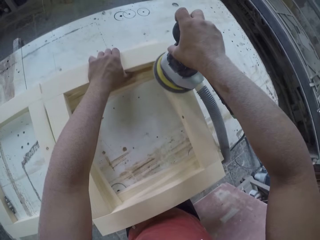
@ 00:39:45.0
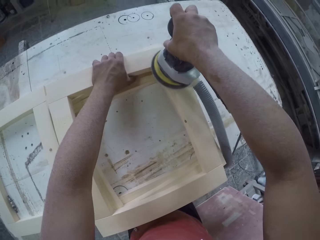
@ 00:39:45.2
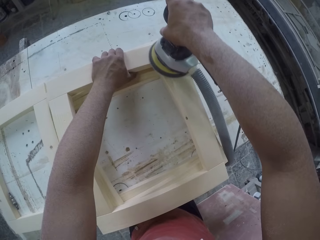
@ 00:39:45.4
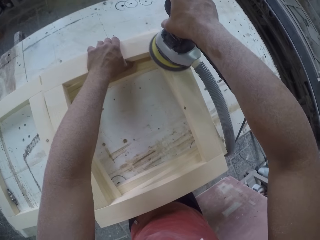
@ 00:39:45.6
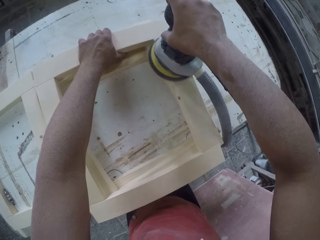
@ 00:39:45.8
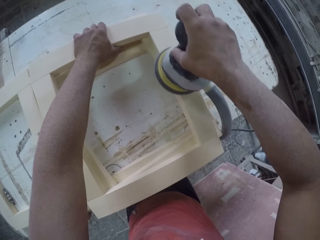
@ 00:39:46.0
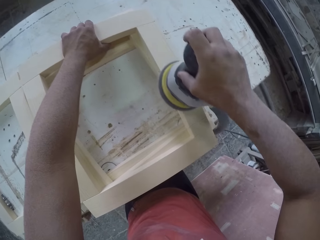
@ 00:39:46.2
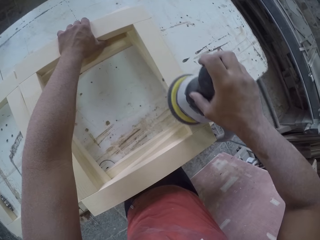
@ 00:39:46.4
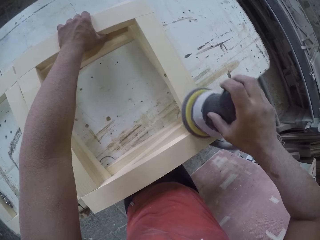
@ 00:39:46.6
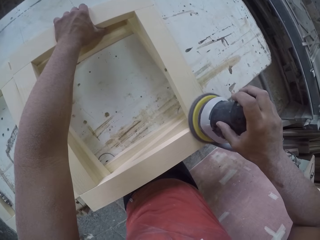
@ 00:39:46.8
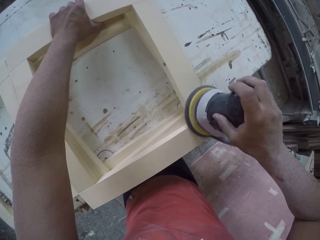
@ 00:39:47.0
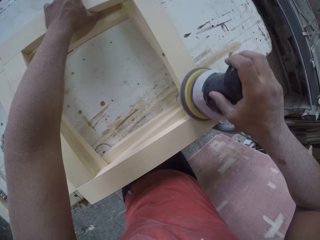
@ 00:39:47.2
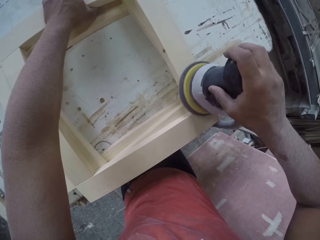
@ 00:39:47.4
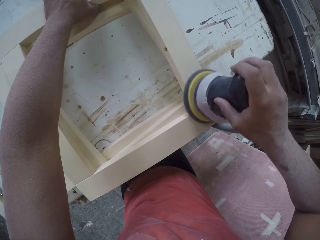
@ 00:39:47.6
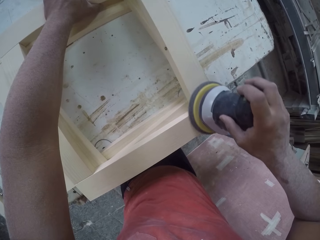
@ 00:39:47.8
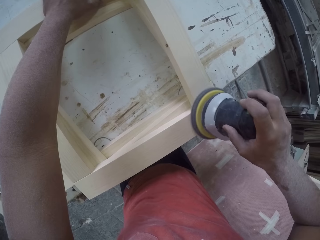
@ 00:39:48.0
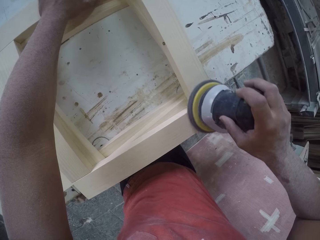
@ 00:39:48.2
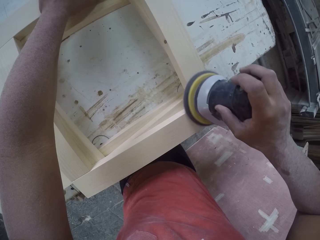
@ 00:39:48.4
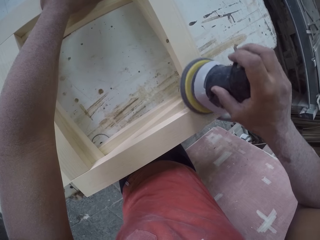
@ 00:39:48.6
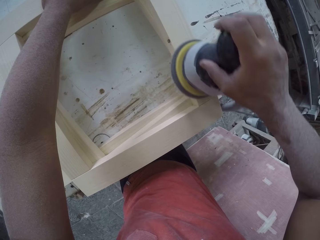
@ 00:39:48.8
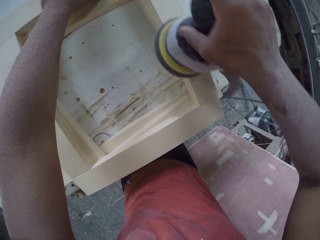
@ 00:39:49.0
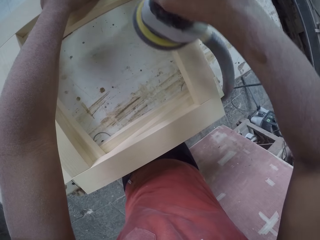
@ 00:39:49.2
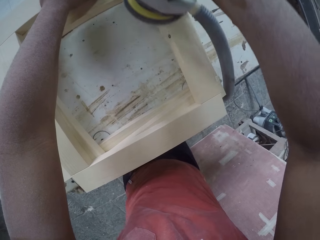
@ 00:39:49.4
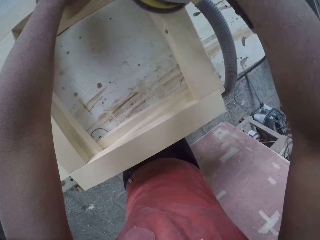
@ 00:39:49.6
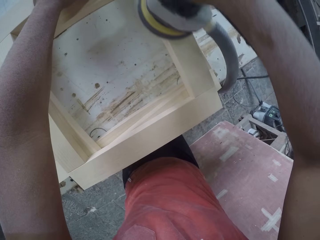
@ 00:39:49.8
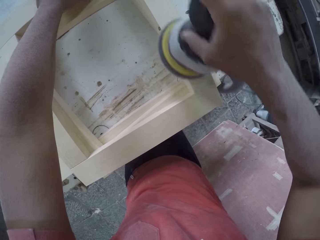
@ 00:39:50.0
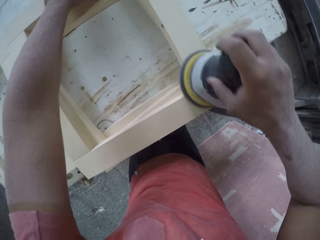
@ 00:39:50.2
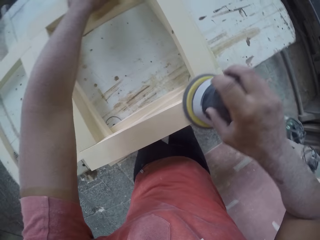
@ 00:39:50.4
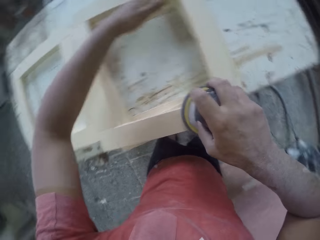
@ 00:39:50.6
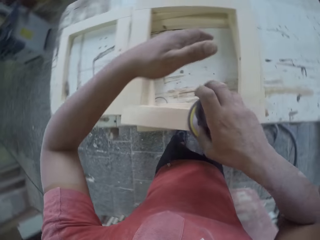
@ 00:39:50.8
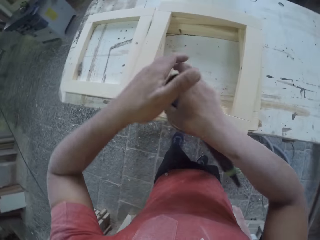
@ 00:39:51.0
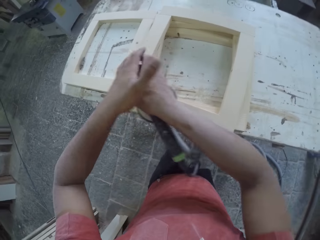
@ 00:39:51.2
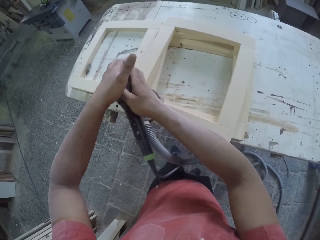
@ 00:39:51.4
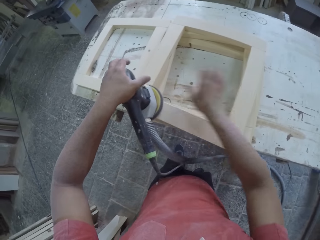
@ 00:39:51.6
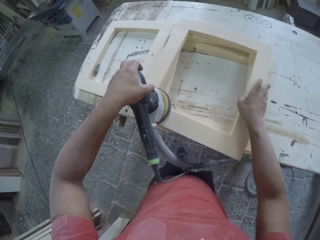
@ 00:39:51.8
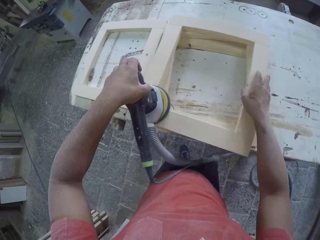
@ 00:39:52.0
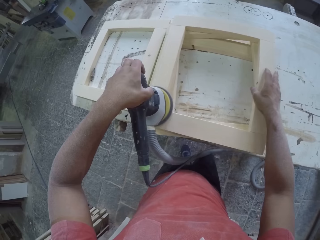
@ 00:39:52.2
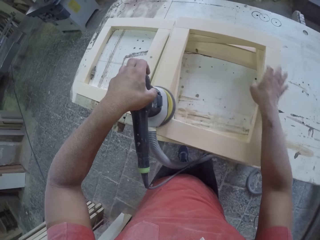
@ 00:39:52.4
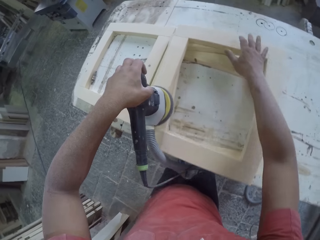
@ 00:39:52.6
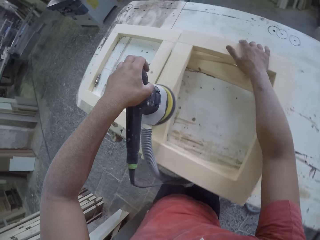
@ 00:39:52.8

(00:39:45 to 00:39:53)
The camera wearer uses a Random Orbital to smoothen the wood.

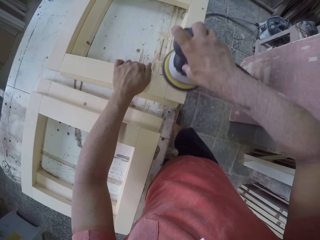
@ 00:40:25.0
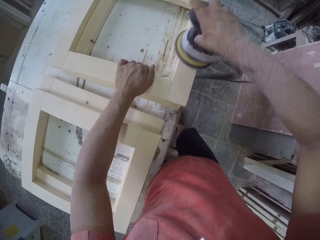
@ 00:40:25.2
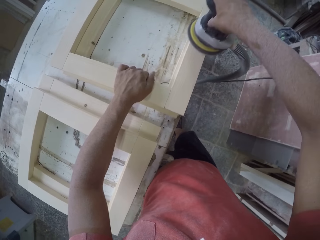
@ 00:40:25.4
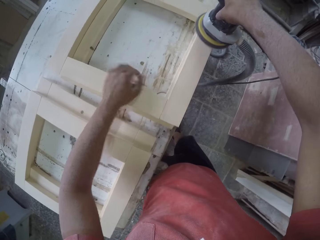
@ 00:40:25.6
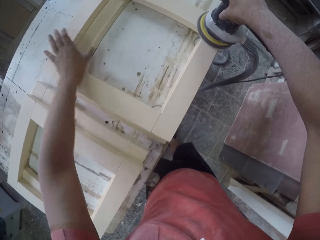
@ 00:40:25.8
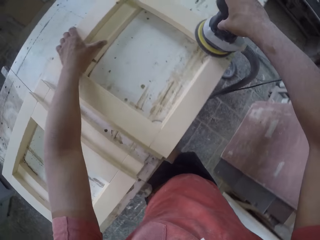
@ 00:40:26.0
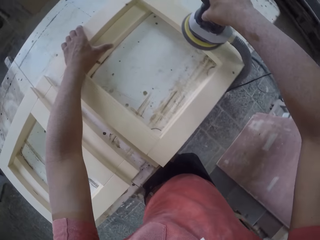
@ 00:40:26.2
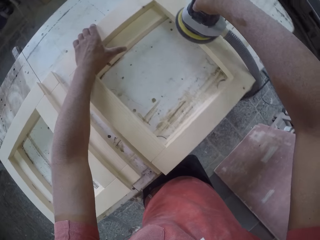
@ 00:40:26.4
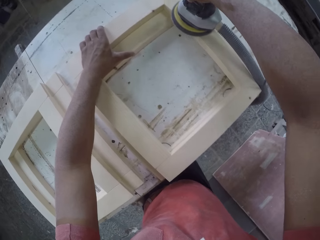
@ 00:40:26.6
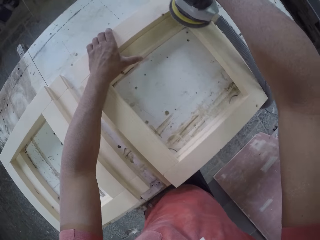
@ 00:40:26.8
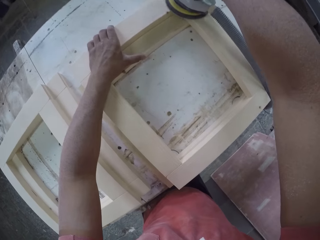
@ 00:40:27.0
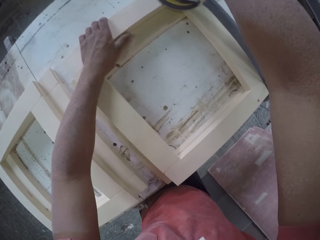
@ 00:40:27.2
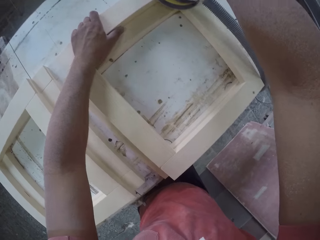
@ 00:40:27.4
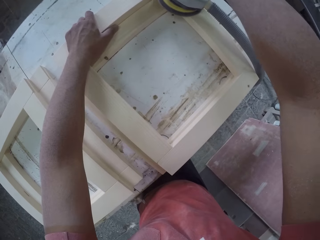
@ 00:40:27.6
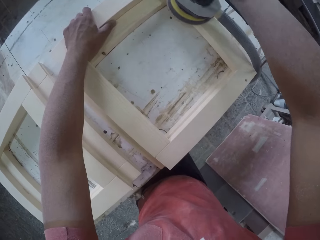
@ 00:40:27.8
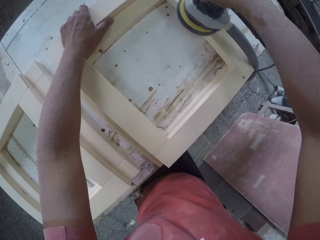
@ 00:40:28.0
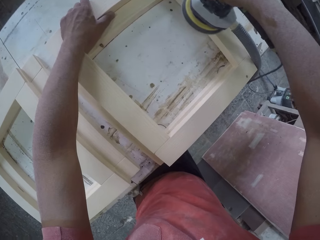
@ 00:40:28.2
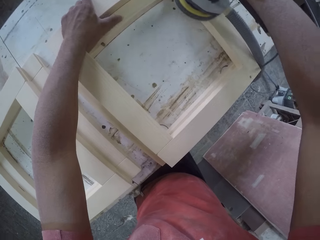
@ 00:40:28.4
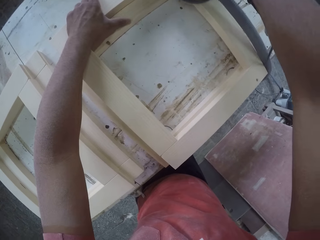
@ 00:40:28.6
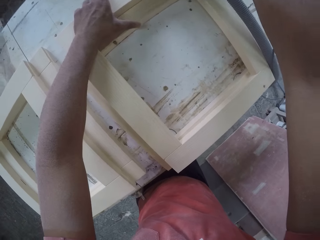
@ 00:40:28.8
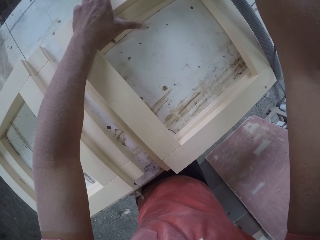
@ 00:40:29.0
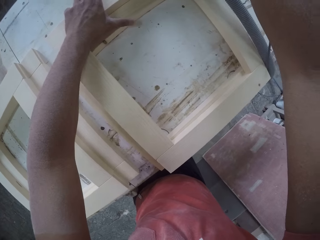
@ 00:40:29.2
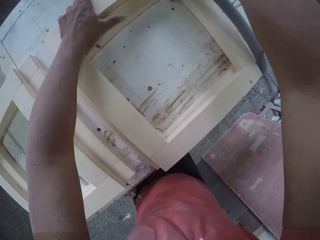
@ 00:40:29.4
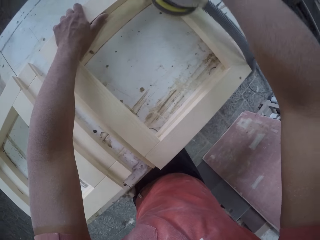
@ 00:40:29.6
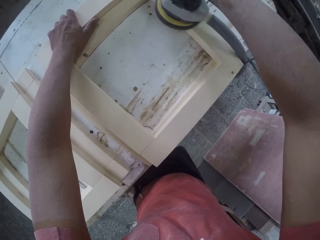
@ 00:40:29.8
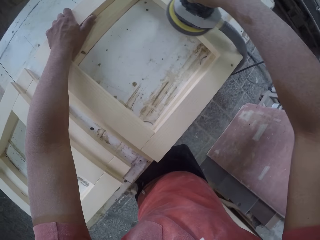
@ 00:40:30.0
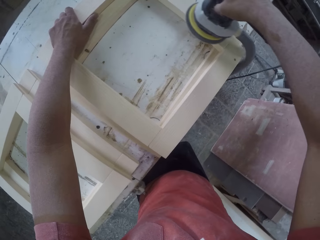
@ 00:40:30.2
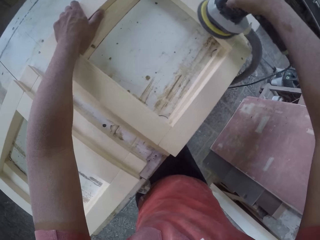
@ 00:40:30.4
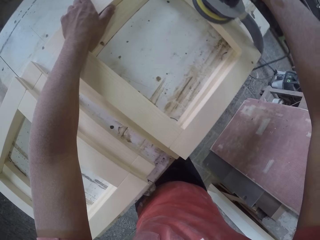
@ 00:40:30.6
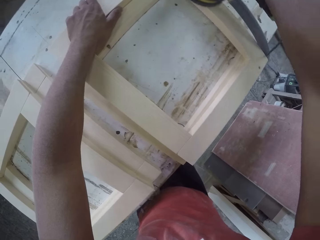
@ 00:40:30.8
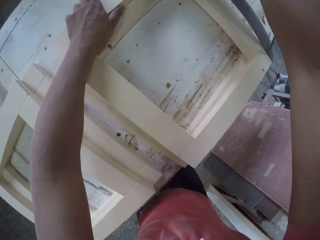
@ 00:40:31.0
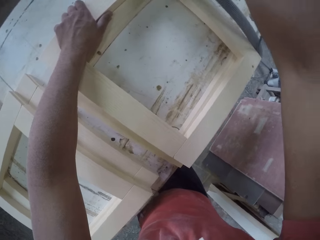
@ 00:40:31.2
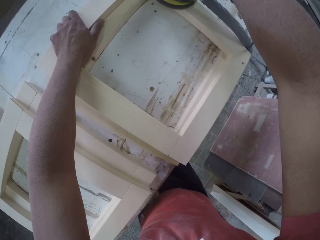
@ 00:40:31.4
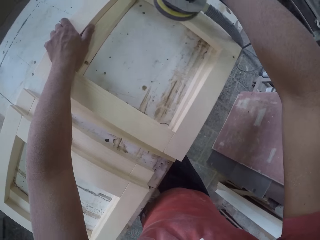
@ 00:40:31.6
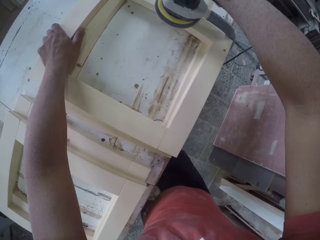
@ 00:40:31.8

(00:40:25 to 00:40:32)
The camera wearer uses a Random Orbital to smoothen wood.

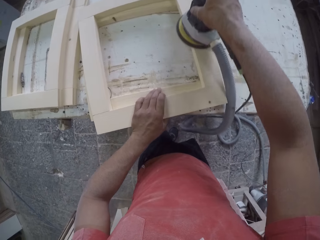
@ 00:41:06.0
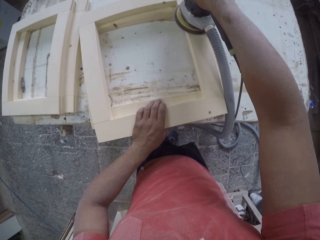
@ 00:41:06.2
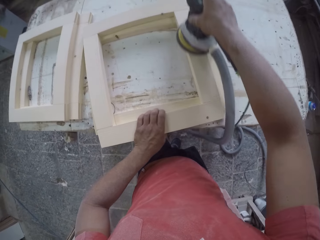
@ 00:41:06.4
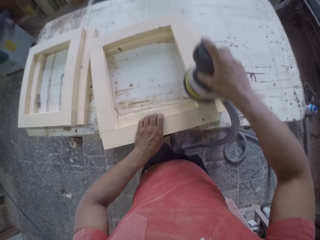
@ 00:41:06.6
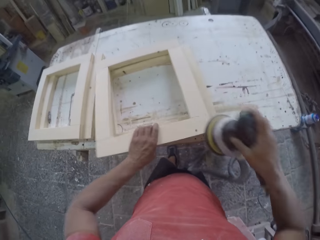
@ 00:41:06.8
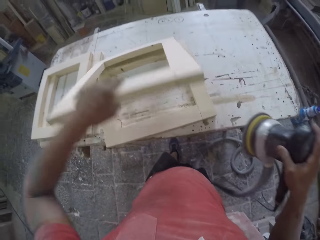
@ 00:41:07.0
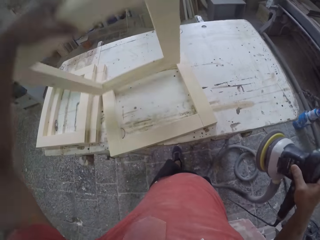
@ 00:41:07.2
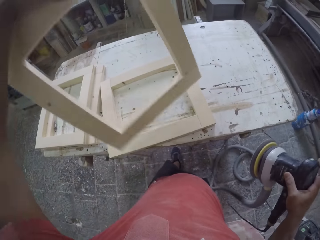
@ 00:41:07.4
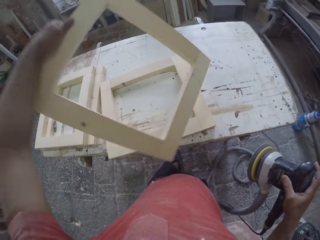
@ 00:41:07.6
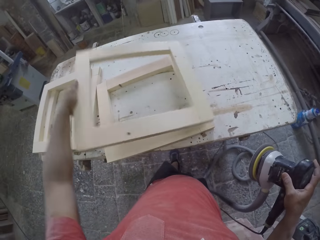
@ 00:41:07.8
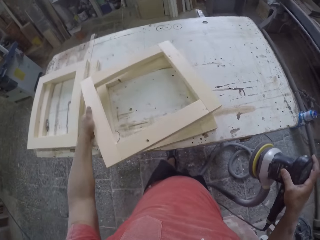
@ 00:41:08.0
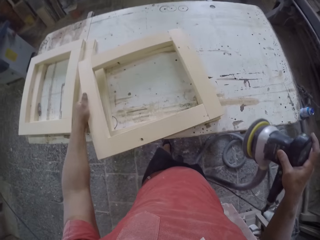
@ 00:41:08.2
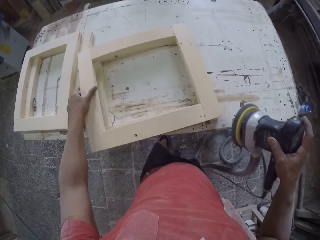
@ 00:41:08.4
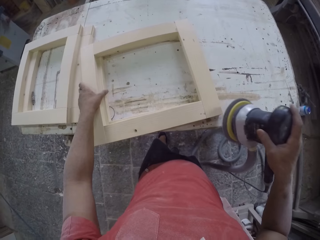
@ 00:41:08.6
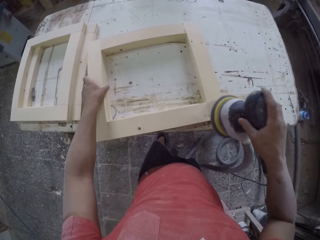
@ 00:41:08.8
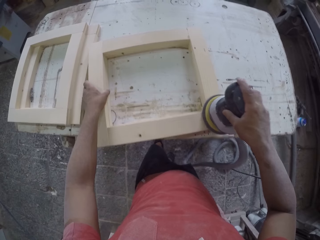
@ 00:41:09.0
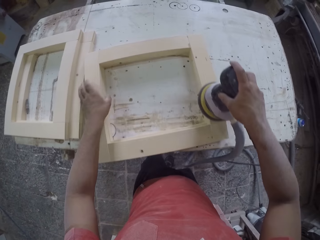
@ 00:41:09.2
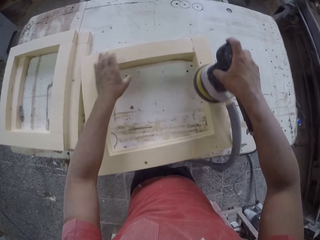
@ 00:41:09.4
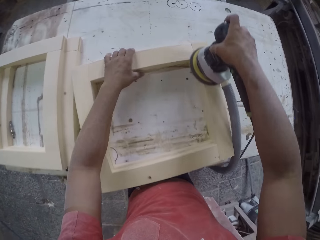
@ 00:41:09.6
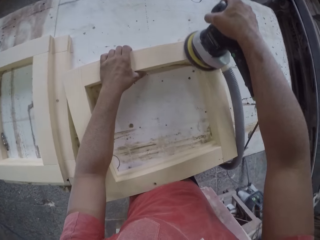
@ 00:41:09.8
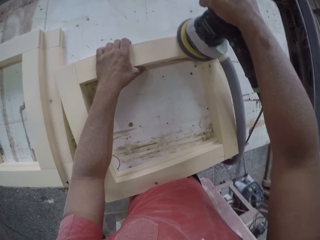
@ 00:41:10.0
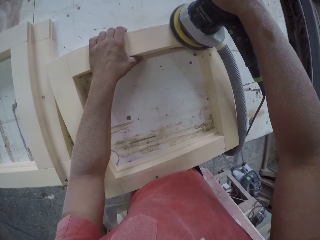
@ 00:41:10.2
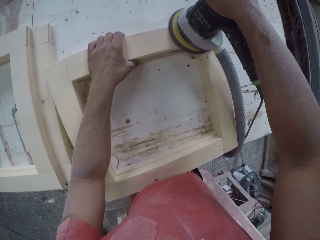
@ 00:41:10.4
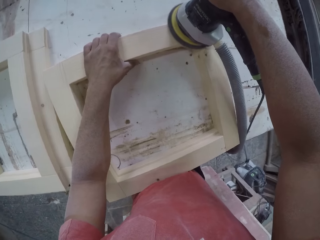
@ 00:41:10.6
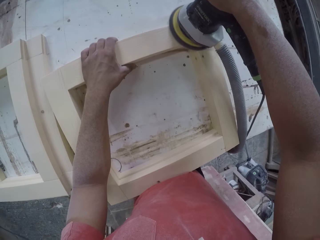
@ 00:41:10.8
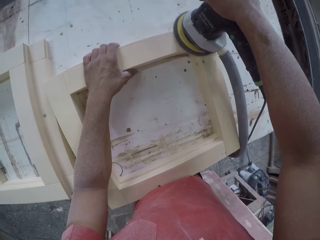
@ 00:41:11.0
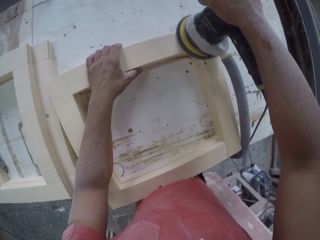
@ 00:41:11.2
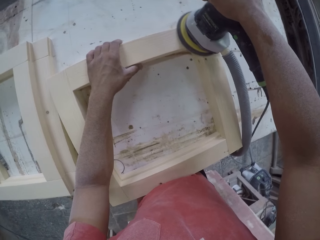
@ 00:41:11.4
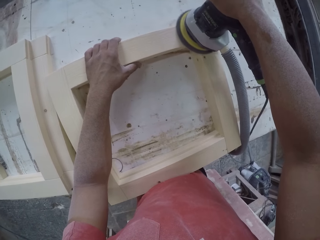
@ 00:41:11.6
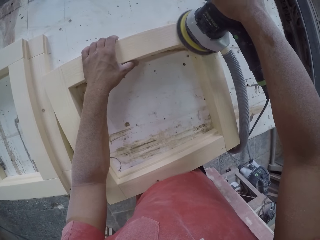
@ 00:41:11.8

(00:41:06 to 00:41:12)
The camera wearer turns the wood. They smoothen the wood.
